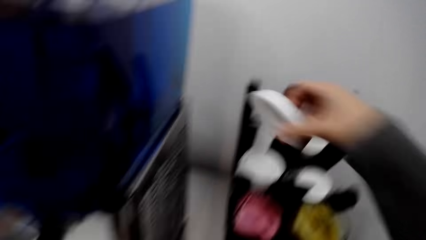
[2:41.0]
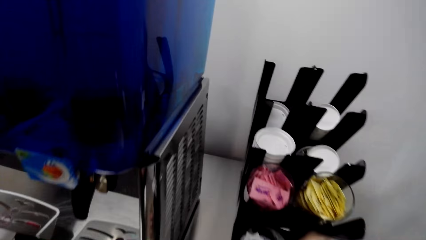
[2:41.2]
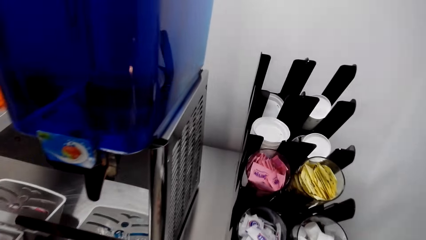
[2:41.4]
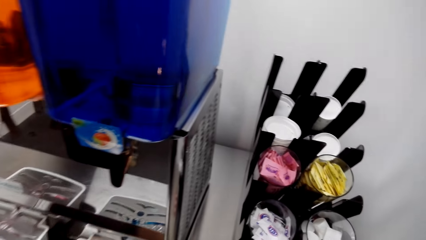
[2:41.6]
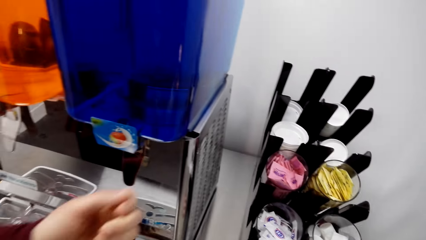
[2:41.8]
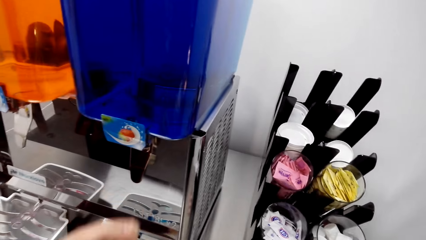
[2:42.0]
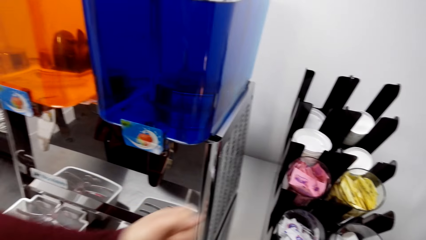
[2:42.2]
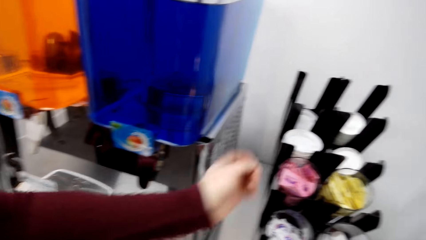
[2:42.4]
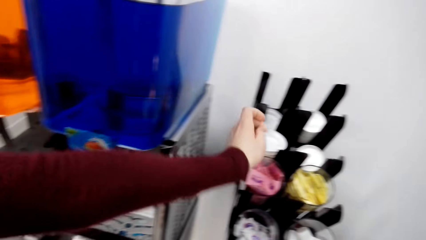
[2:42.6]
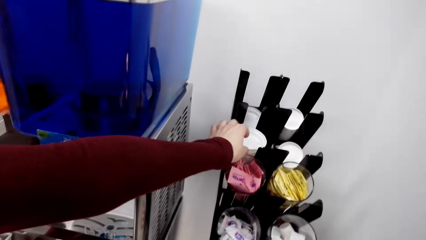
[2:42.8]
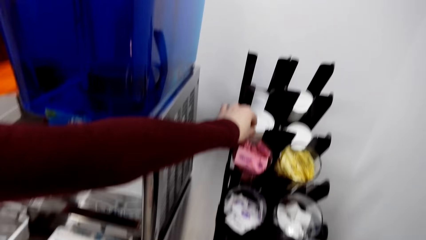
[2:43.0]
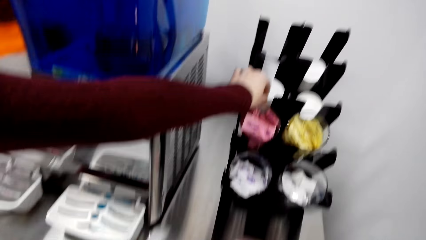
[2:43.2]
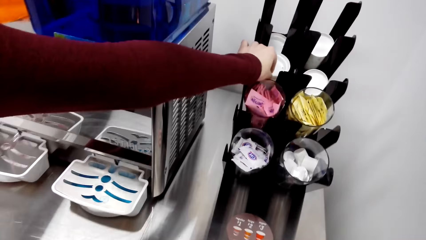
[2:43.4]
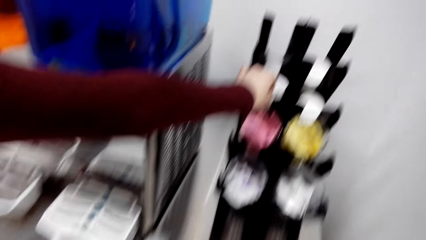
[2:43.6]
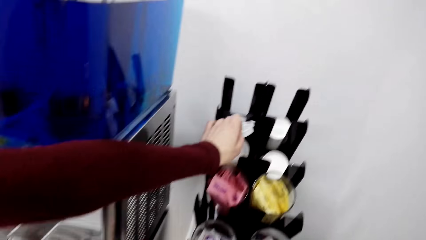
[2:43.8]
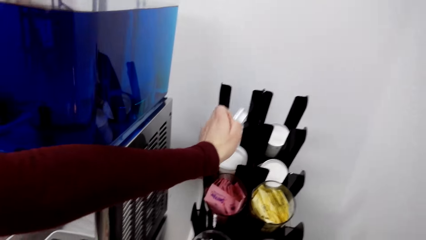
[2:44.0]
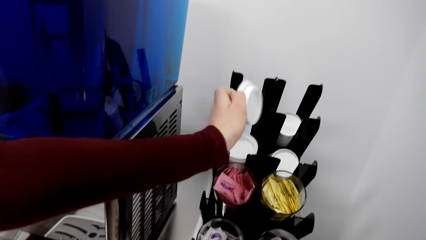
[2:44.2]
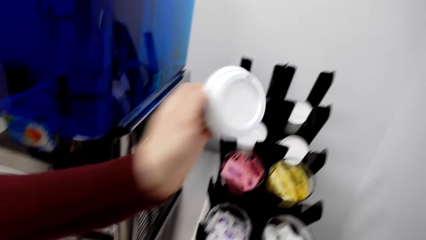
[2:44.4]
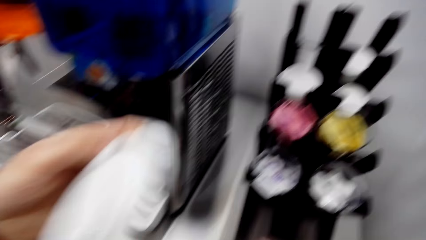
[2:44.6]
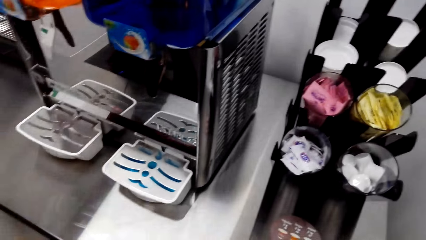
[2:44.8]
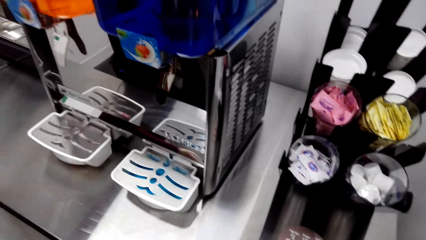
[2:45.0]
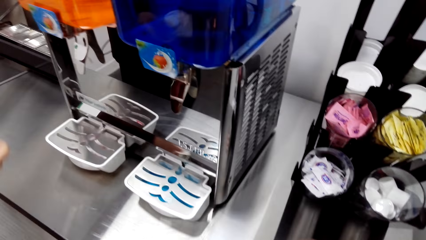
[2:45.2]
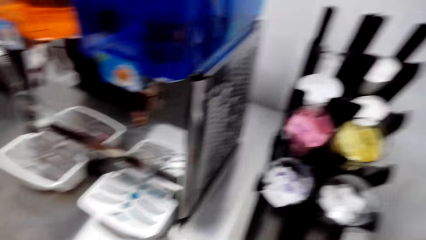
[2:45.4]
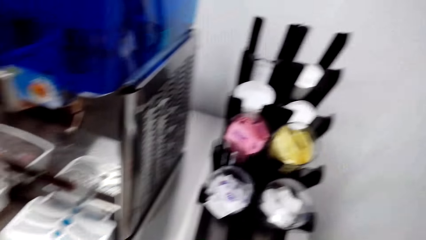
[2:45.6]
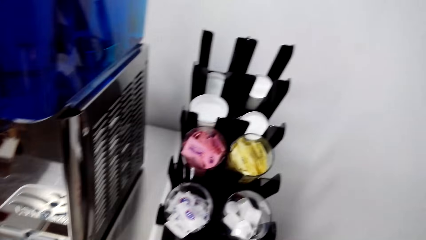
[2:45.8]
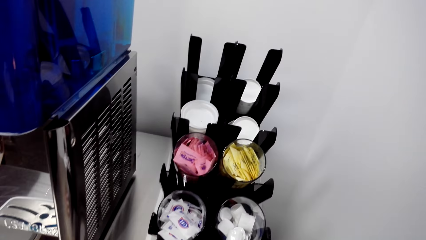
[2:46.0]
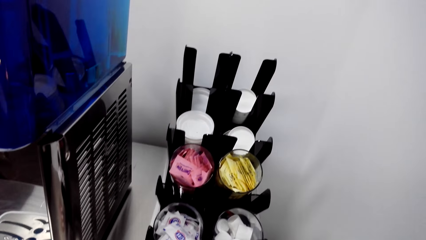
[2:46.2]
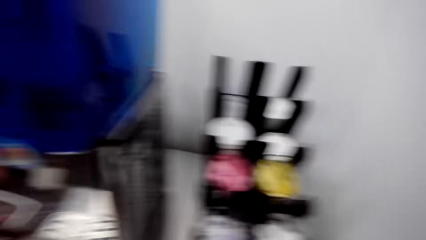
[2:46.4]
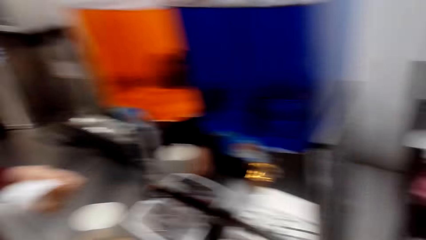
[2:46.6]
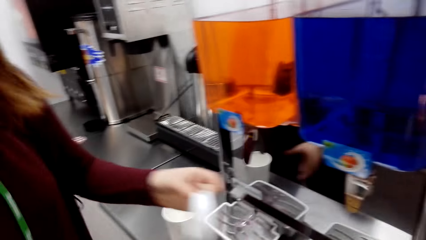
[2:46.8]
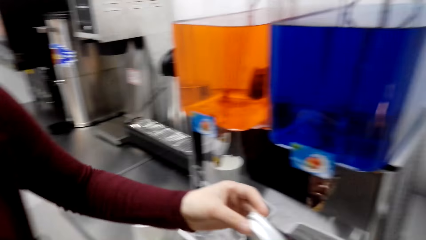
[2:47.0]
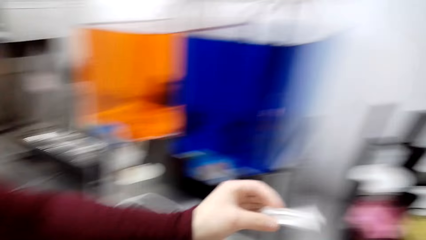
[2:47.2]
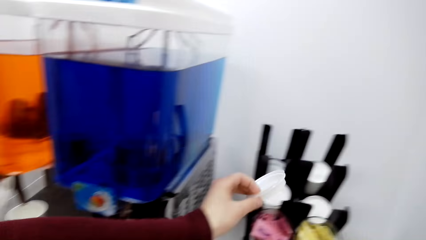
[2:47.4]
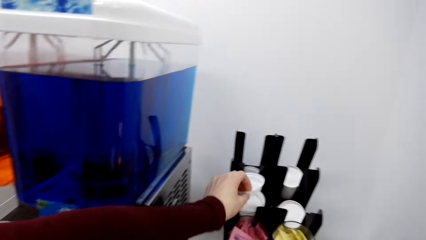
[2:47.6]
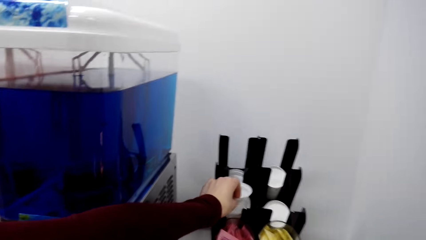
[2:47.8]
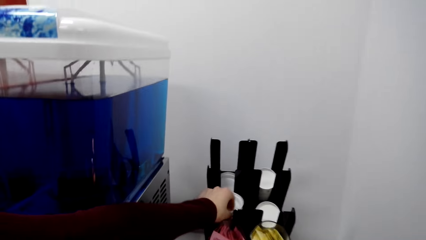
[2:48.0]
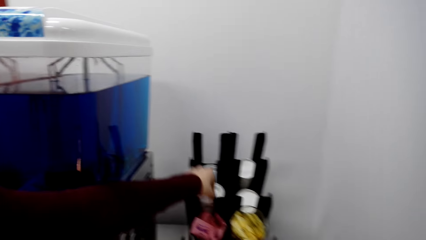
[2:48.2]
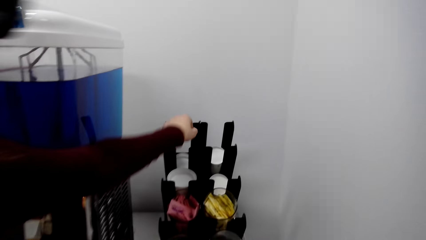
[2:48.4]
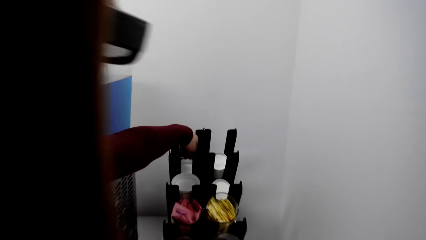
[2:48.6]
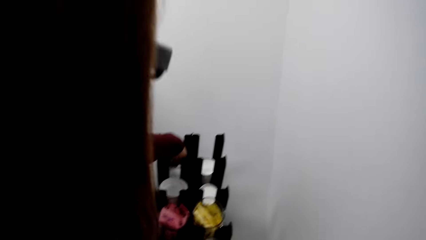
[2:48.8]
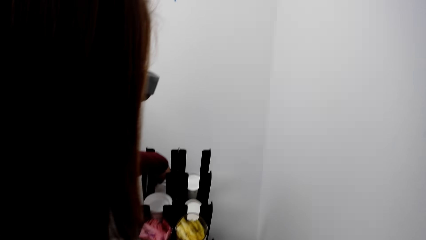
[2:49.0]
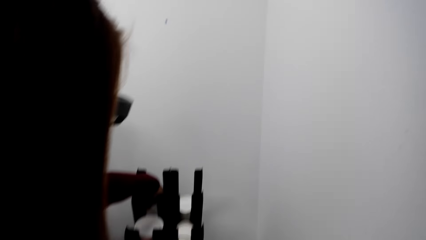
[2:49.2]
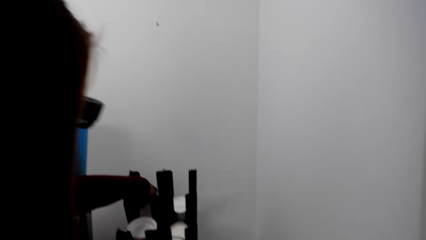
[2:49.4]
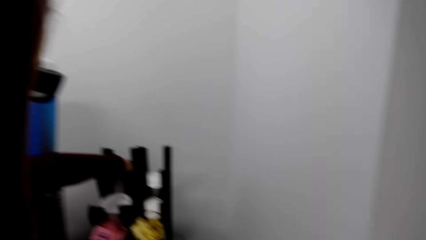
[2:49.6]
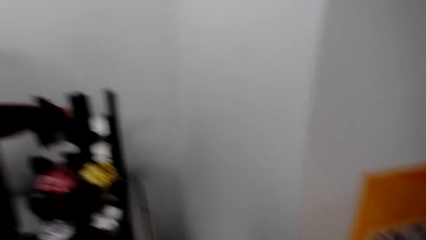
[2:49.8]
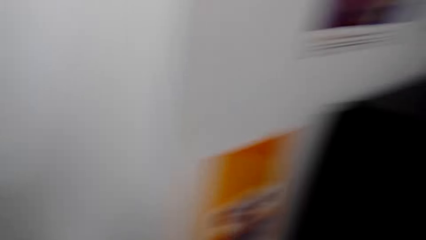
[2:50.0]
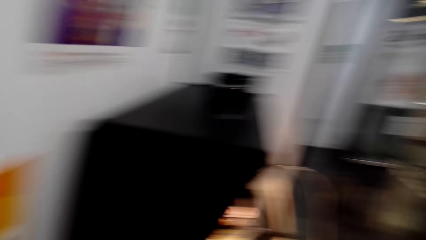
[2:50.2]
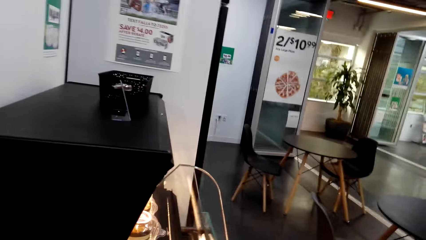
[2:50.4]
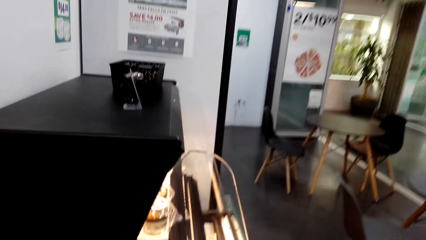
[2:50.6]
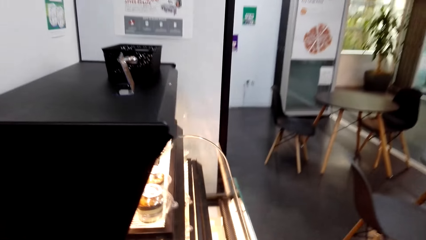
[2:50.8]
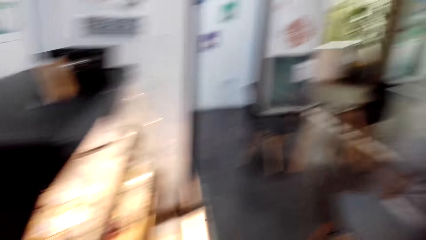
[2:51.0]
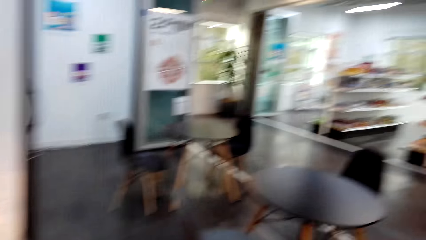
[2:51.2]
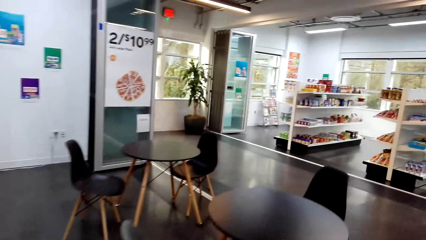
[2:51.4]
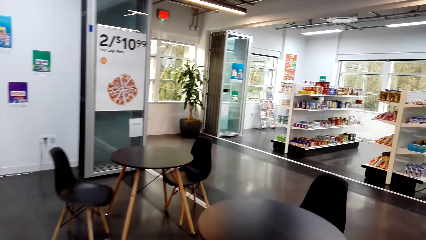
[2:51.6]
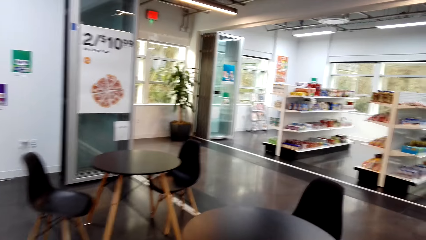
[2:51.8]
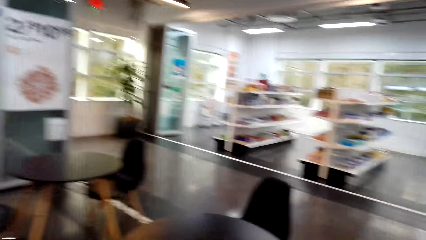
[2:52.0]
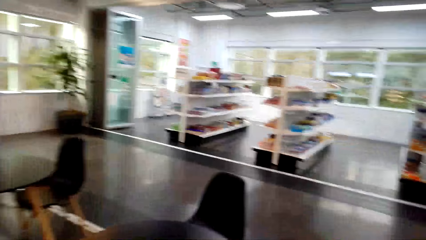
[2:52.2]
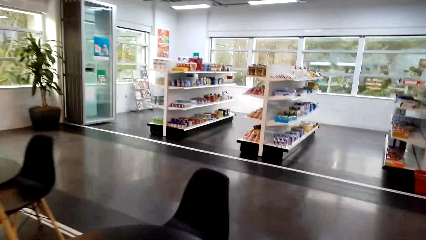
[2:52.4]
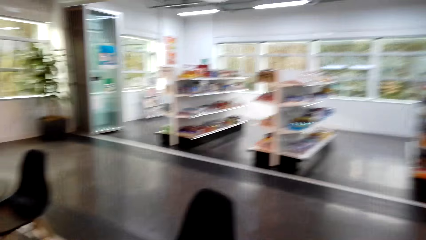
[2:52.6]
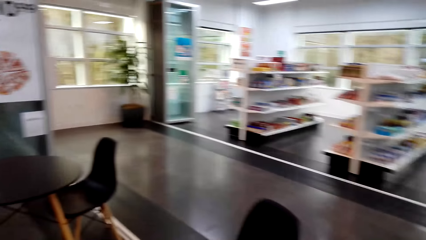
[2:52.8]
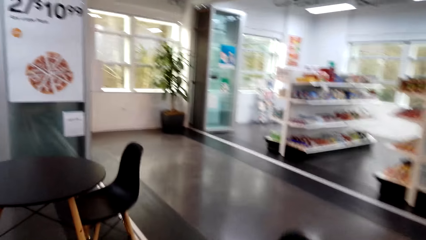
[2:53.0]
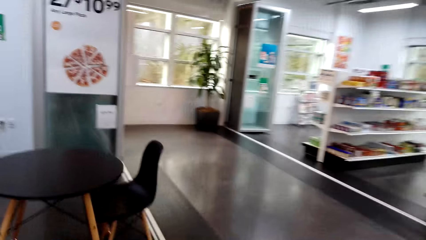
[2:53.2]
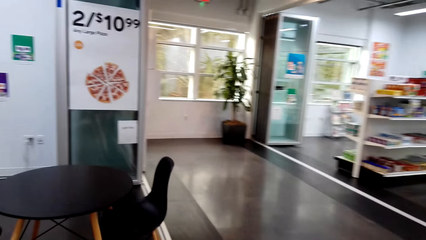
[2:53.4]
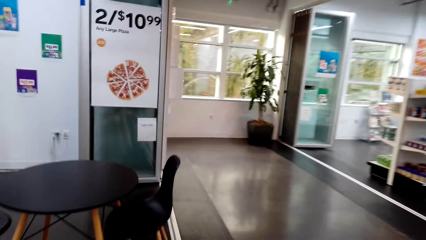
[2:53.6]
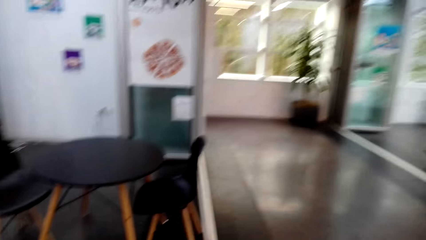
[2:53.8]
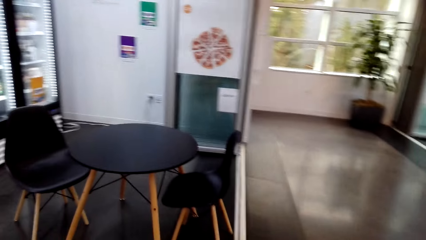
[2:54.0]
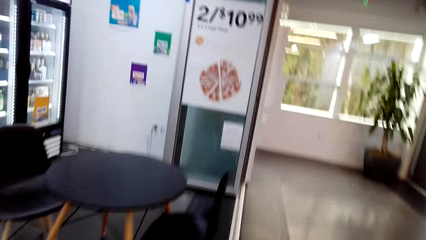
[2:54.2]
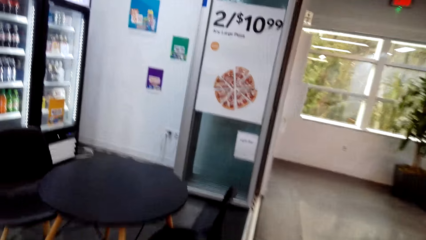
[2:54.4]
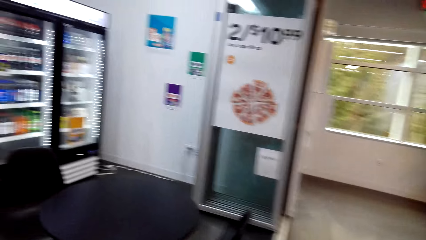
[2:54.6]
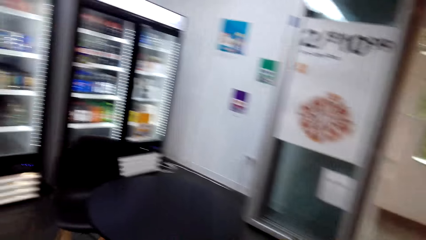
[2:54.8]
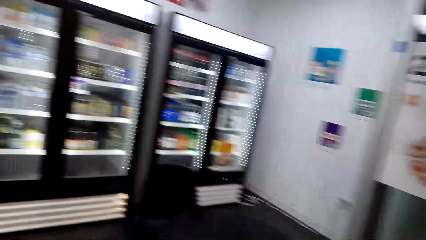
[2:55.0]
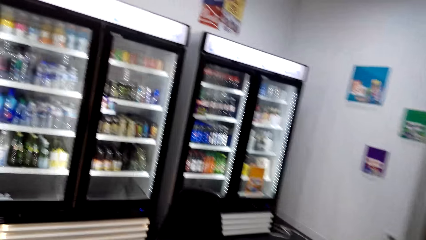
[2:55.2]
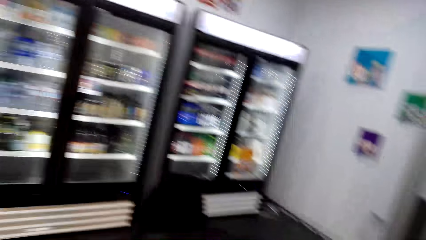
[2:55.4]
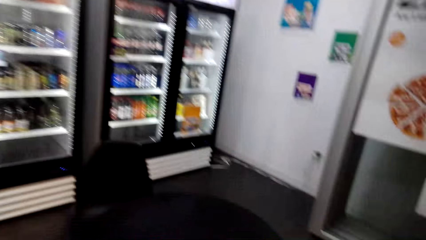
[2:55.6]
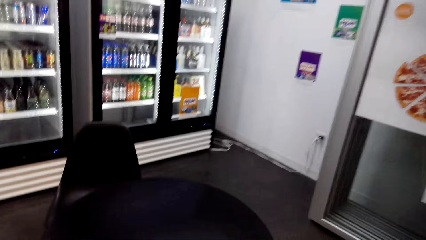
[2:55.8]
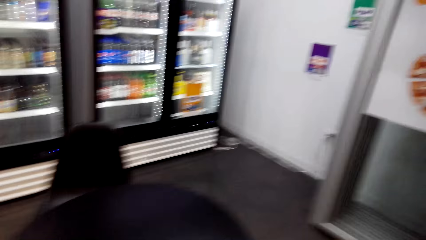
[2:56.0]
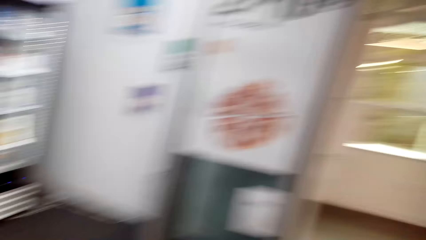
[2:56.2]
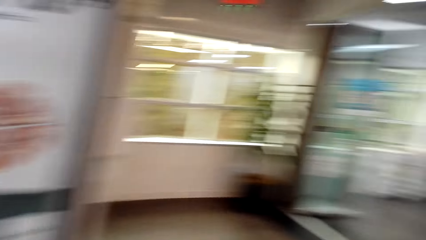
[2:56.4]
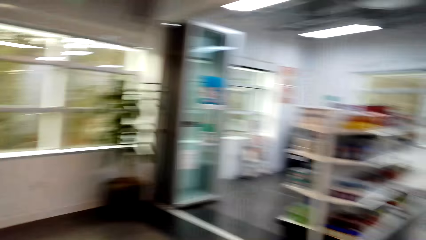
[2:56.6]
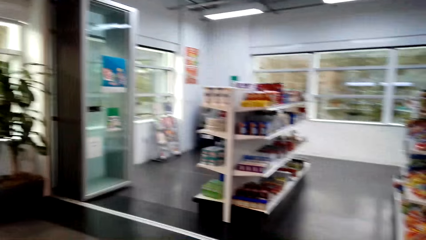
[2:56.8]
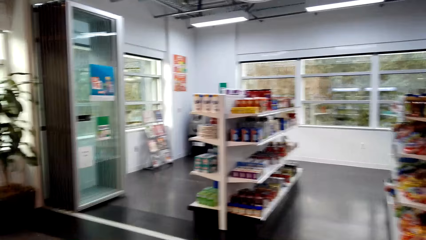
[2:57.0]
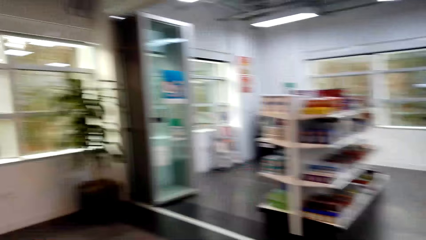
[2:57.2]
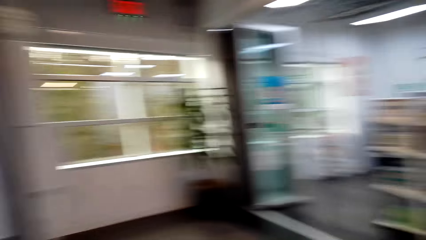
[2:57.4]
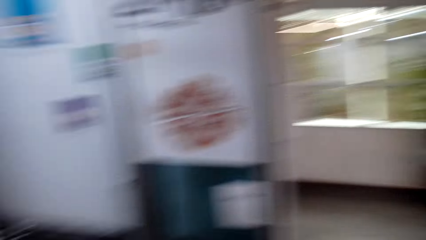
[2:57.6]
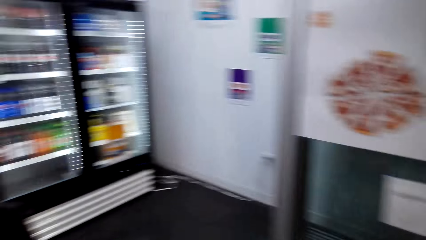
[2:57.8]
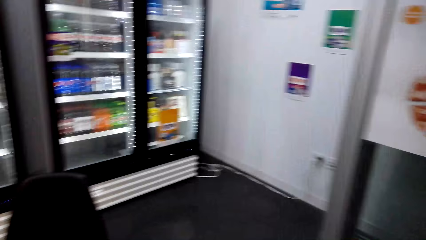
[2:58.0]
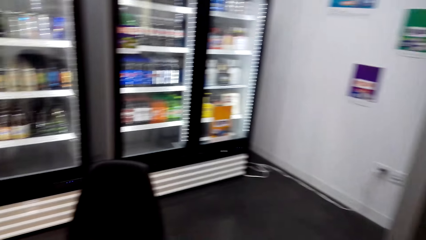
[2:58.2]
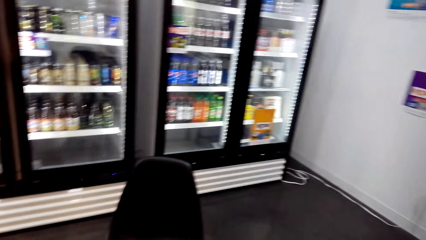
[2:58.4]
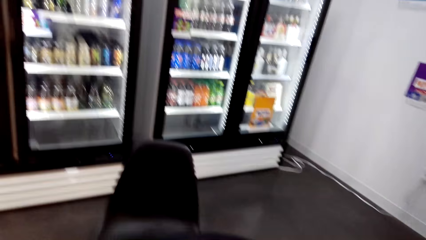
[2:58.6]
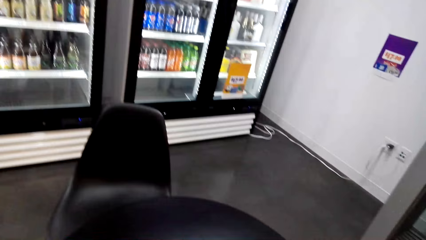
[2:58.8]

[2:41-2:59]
The camera wearer picks up a tumbler. A lady picks up a tumbler cover or lid. The lady takes the lid back. The camera wearer walks and sits on a chair.
